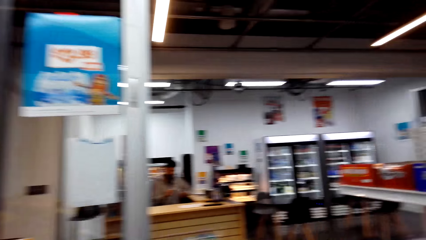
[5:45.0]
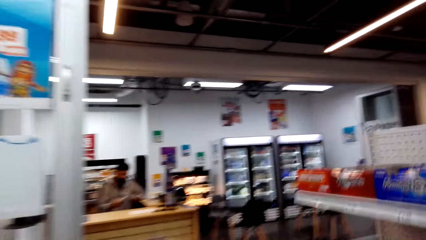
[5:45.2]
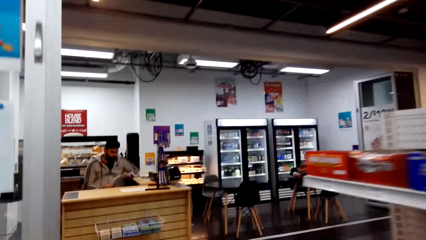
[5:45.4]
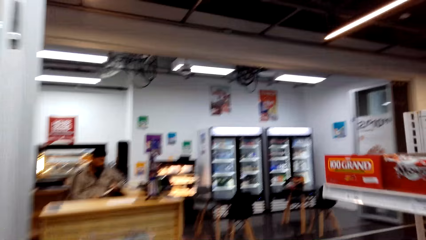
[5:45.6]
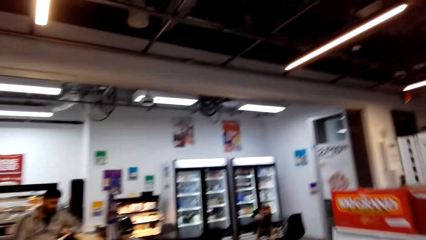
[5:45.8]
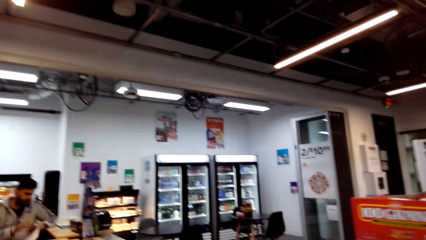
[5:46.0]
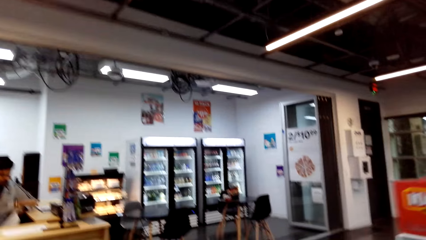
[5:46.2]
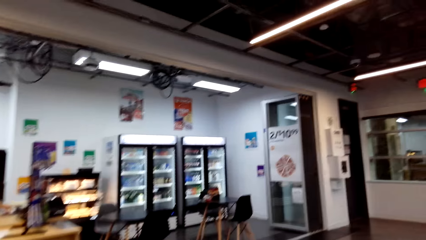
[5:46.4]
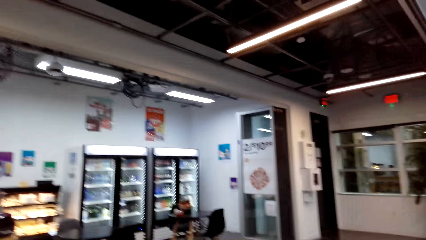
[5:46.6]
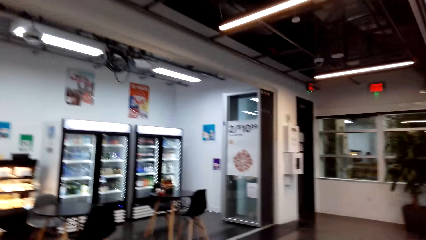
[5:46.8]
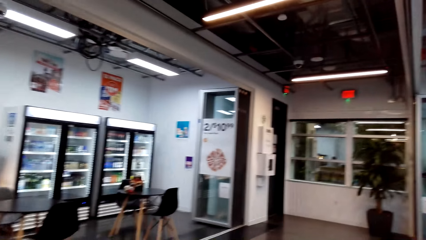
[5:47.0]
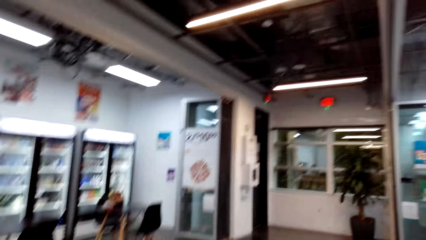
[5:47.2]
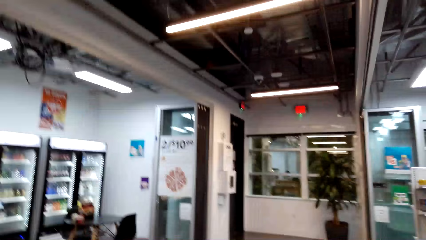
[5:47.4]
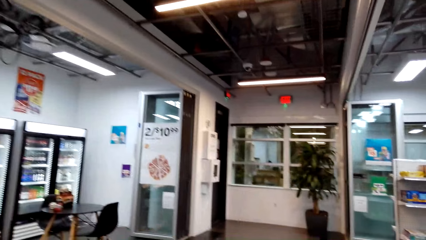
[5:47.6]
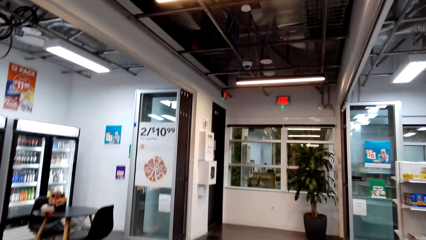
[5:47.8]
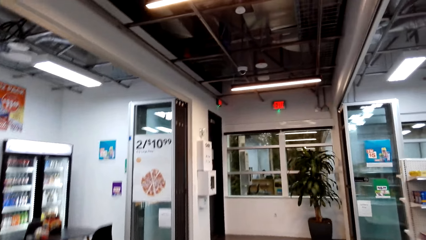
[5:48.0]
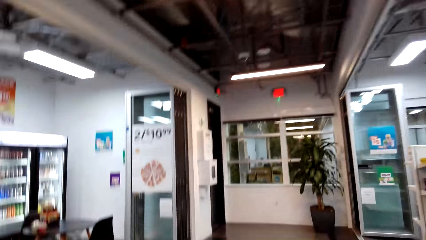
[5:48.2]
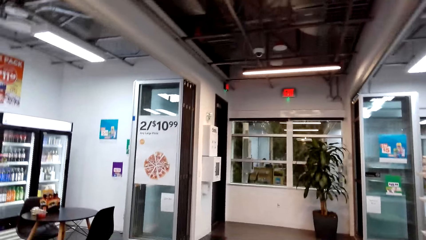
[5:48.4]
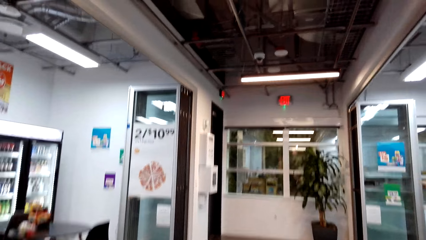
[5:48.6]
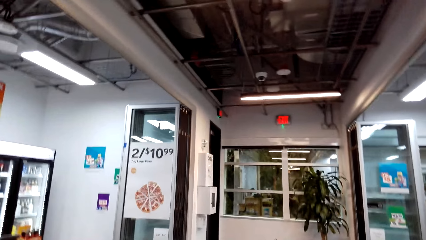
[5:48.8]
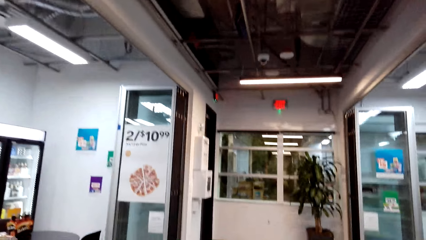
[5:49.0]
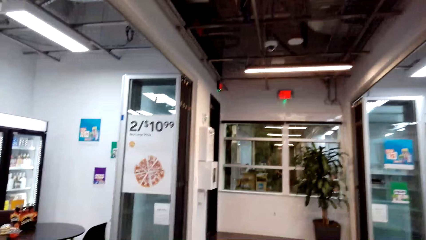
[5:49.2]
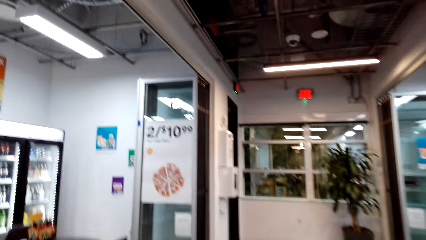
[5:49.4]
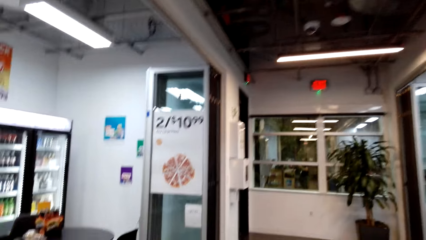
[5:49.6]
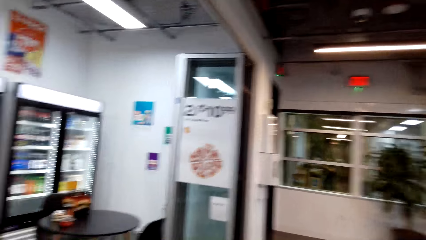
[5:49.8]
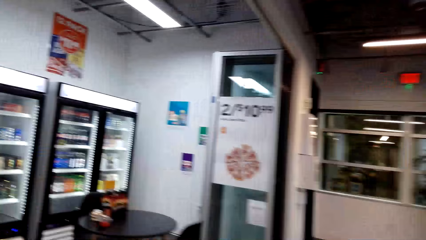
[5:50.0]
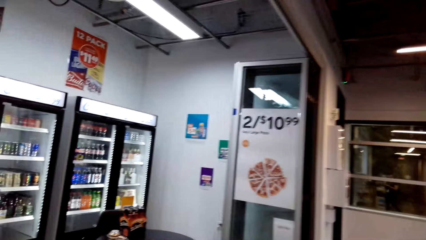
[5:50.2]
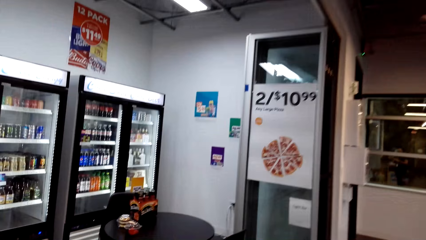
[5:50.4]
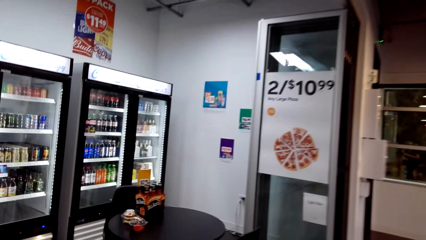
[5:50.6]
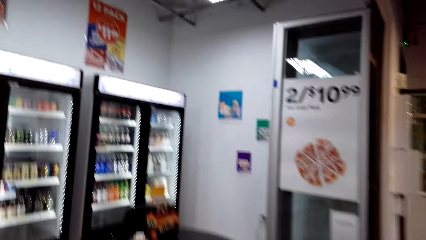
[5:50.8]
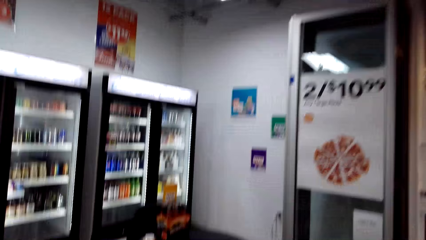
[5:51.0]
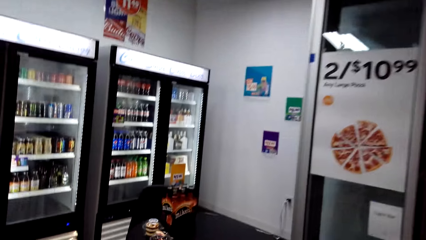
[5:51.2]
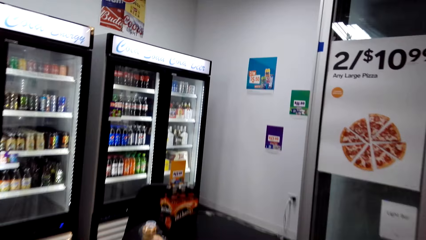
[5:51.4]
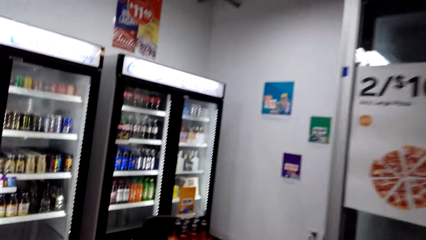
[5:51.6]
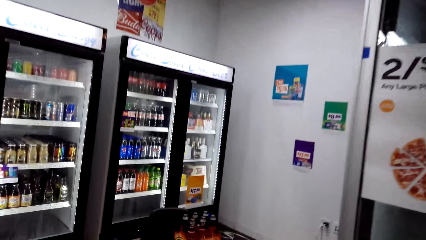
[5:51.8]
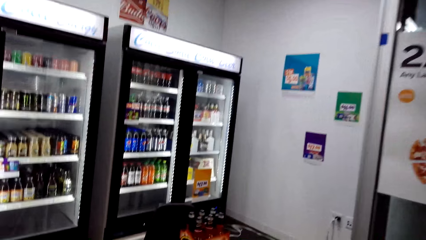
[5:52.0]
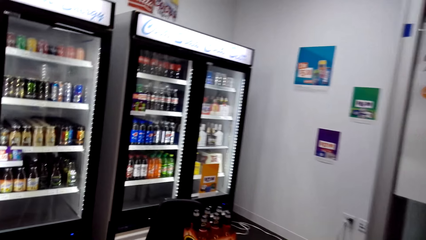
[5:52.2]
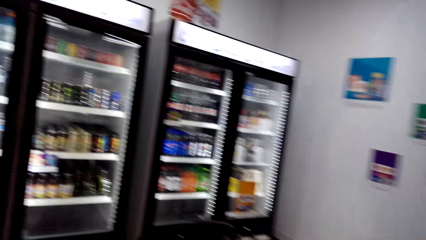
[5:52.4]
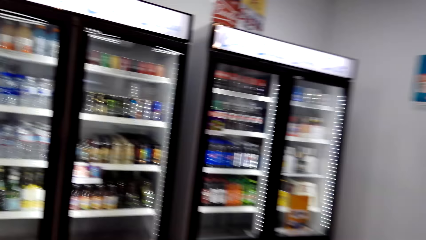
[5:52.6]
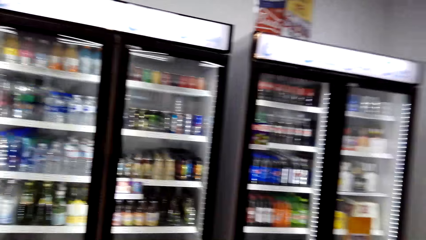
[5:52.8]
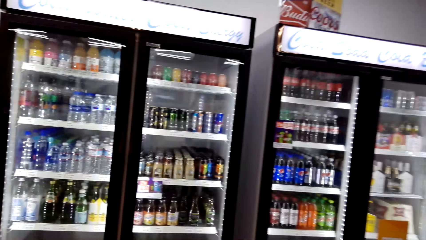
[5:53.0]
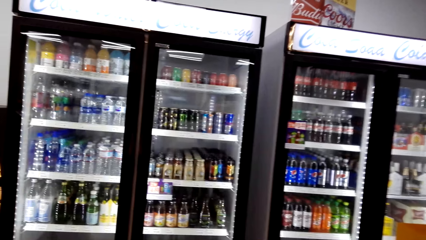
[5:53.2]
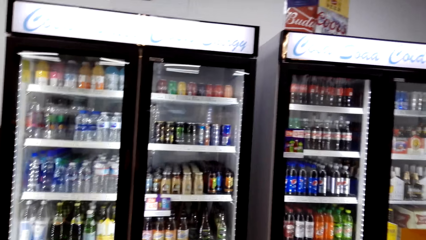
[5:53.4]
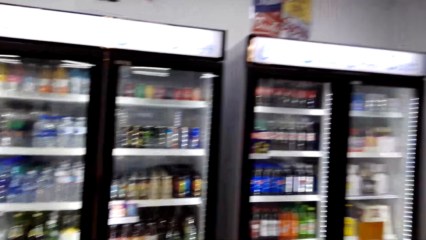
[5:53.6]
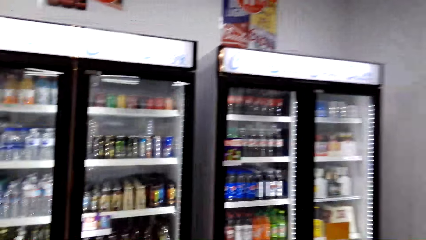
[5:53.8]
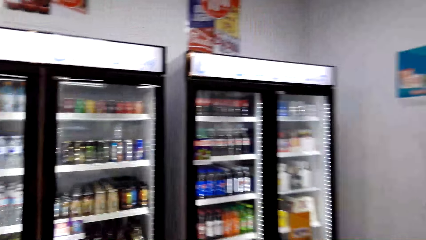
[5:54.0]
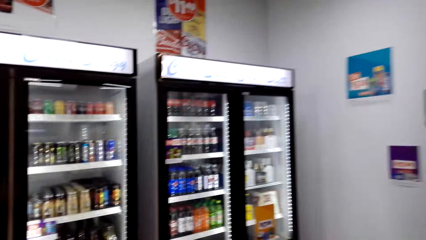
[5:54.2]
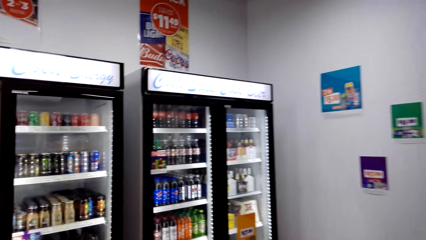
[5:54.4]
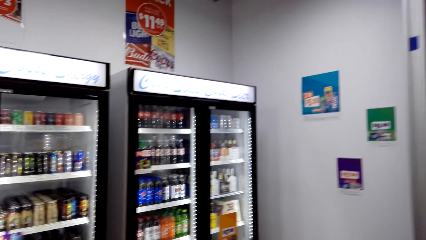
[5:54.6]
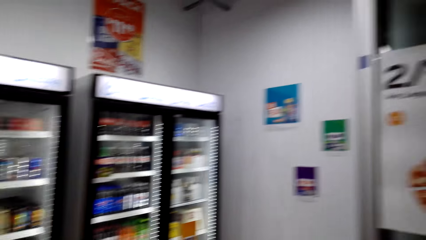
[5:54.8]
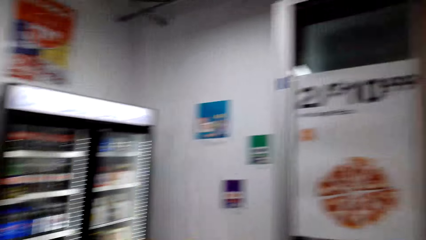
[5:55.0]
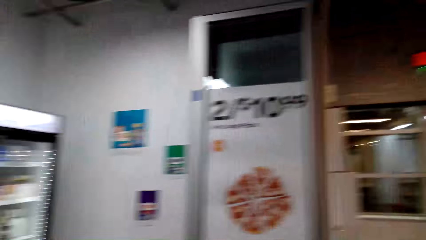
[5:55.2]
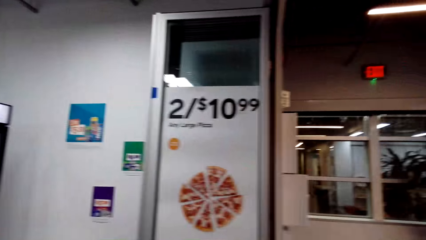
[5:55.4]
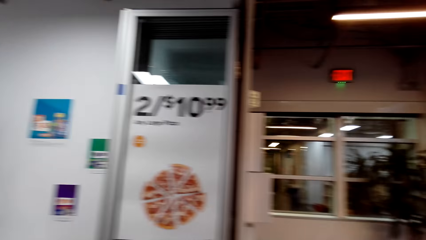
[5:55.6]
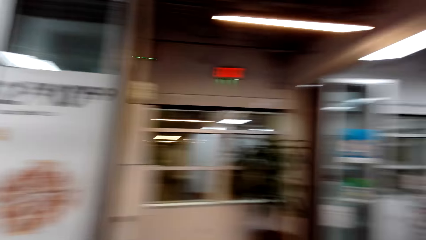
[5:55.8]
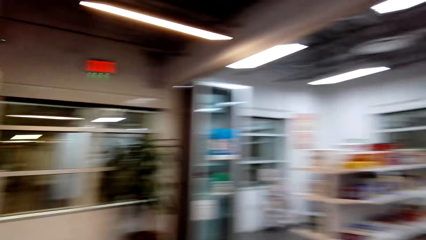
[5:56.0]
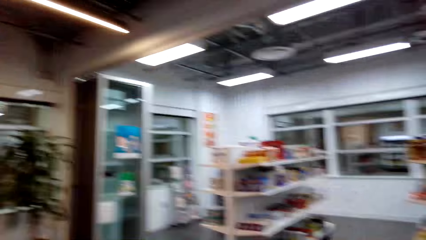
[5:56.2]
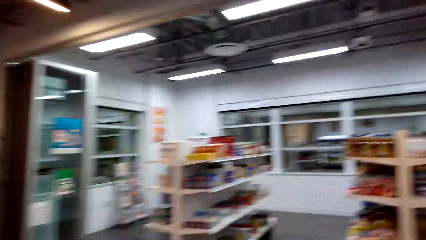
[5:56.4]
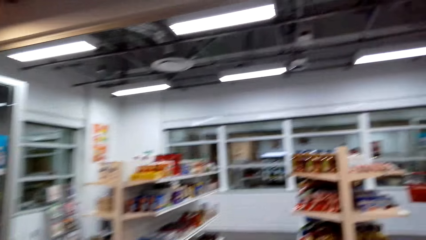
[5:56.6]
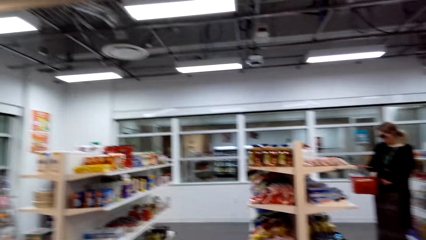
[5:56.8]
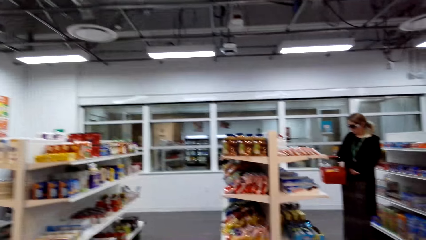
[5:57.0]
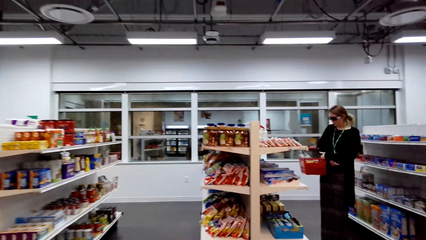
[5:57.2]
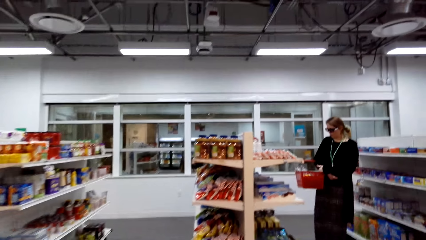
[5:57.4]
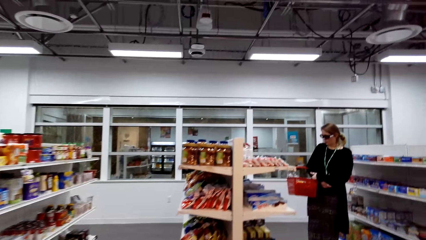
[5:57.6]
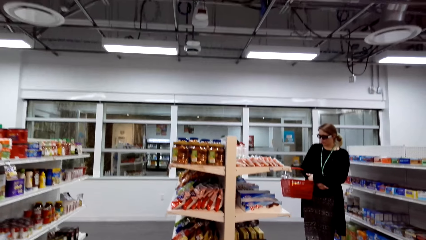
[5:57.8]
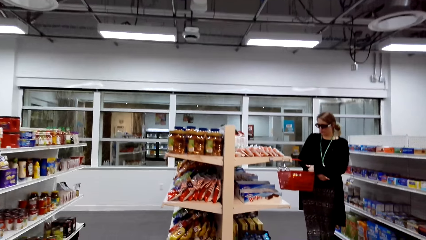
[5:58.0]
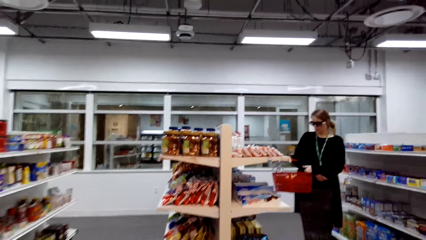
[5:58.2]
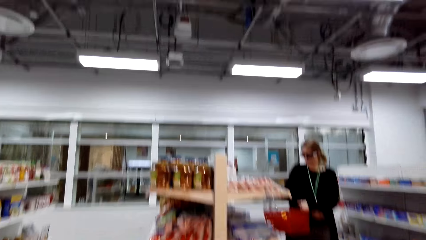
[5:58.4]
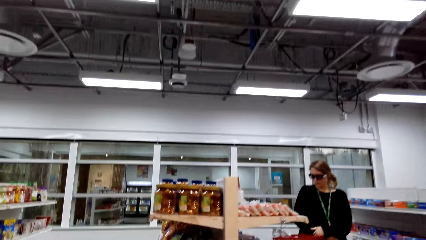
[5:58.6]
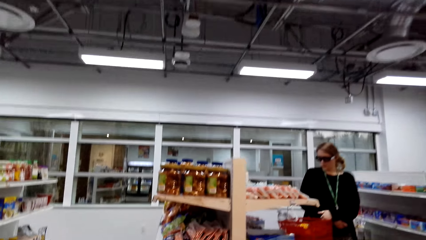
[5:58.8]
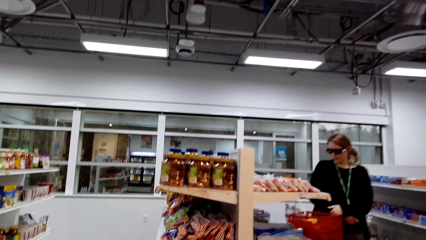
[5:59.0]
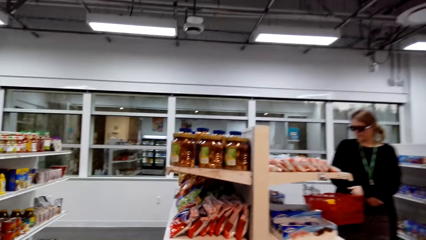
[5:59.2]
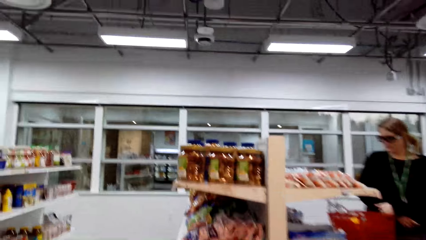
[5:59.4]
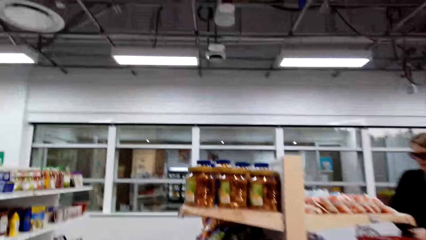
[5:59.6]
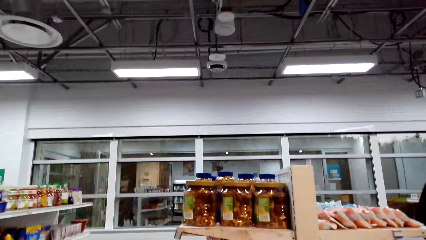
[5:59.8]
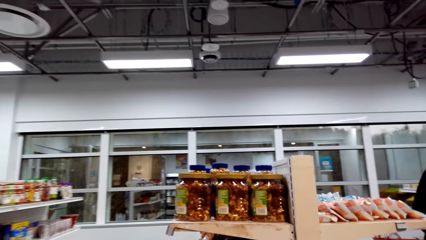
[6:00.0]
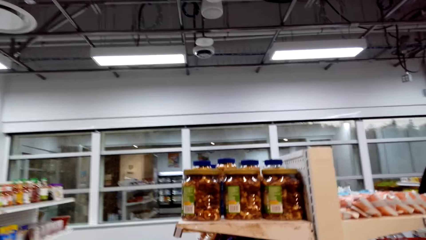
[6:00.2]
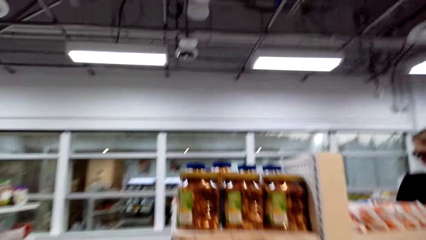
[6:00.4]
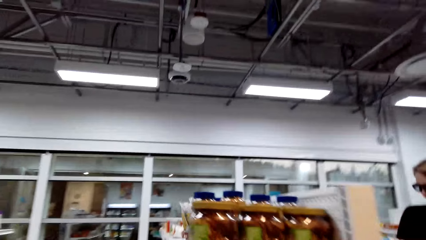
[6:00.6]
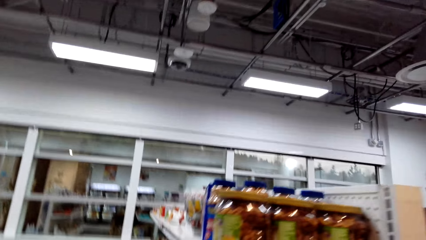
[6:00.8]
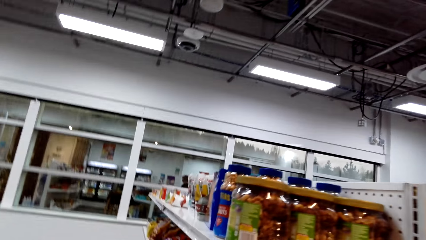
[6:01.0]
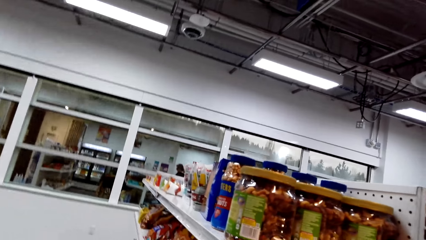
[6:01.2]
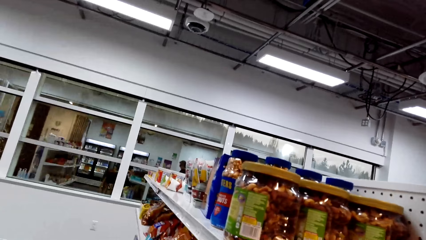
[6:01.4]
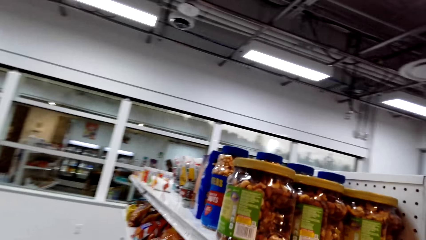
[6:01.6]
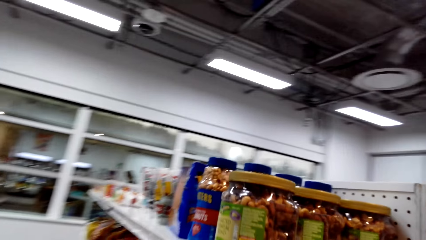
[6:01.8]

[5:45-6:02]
The camera wearer walks. They look at the fridge. They walk. A woman walks in the shop.
